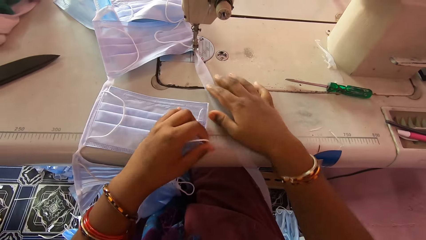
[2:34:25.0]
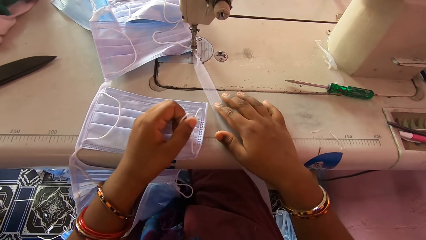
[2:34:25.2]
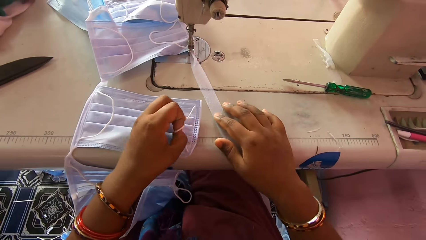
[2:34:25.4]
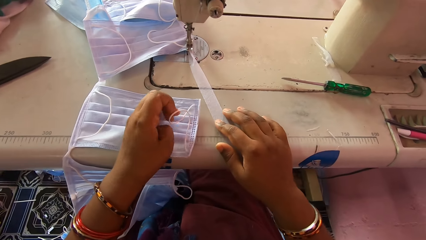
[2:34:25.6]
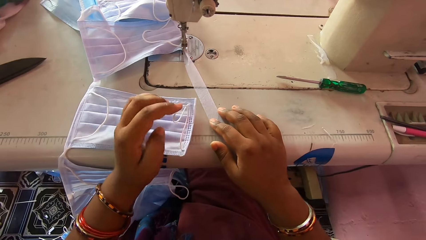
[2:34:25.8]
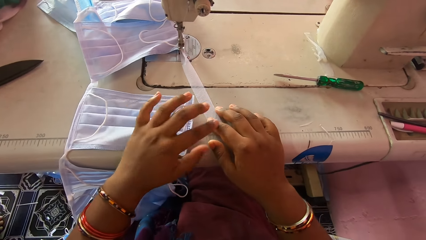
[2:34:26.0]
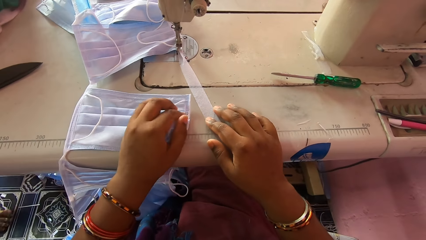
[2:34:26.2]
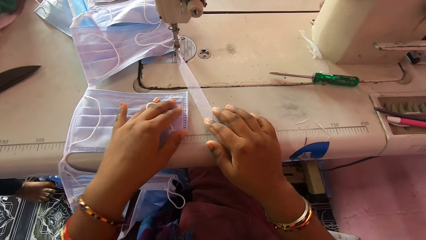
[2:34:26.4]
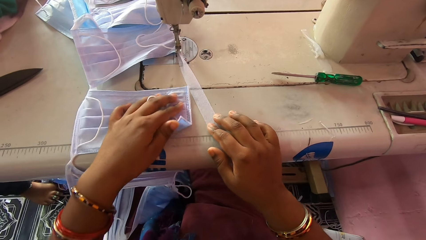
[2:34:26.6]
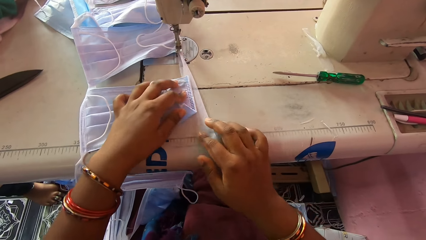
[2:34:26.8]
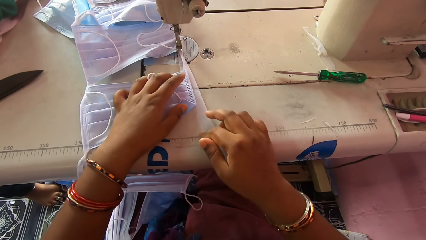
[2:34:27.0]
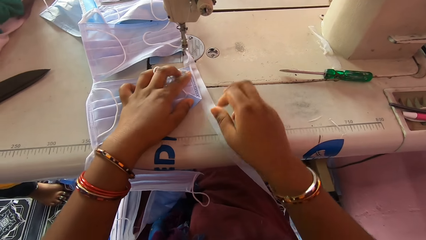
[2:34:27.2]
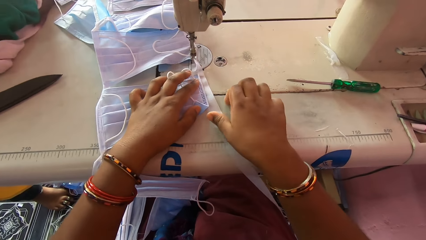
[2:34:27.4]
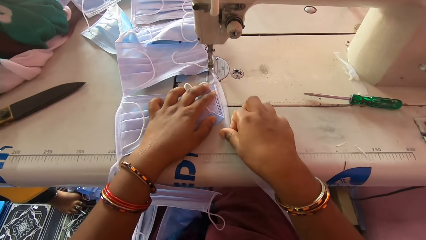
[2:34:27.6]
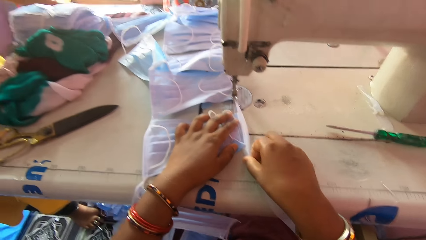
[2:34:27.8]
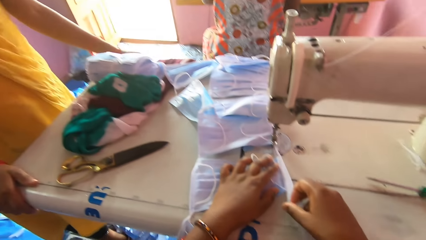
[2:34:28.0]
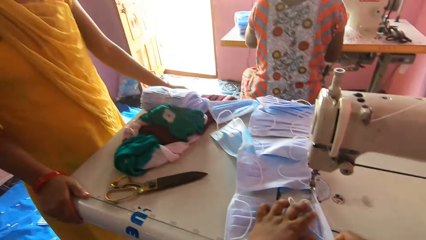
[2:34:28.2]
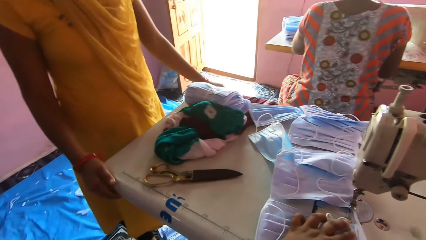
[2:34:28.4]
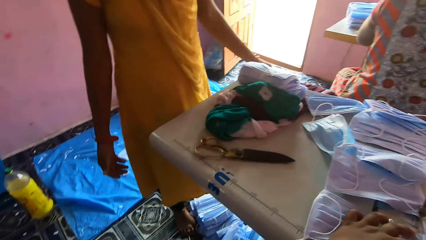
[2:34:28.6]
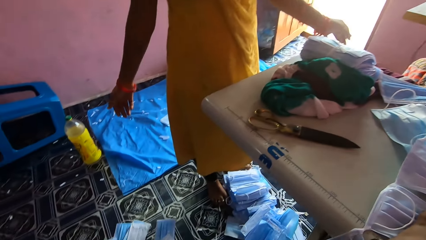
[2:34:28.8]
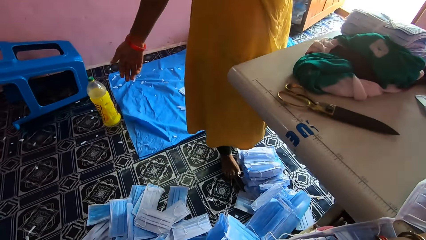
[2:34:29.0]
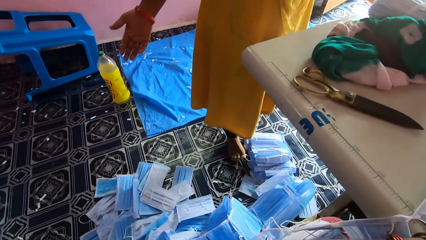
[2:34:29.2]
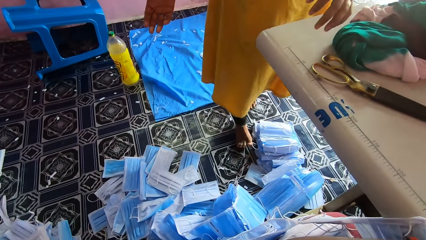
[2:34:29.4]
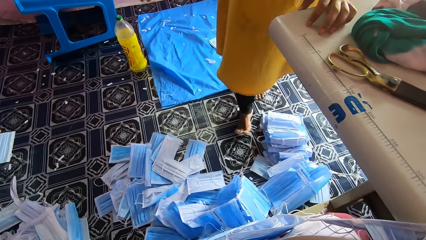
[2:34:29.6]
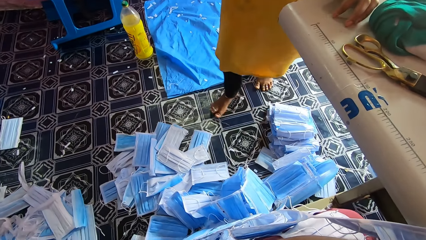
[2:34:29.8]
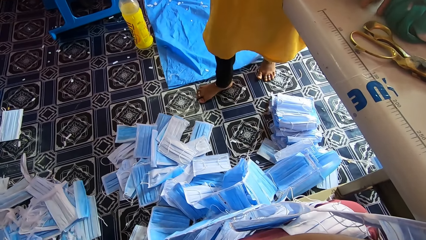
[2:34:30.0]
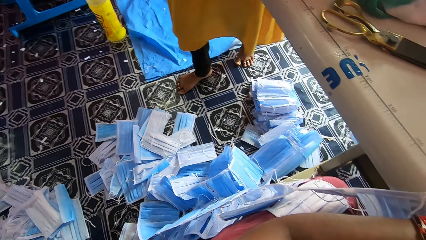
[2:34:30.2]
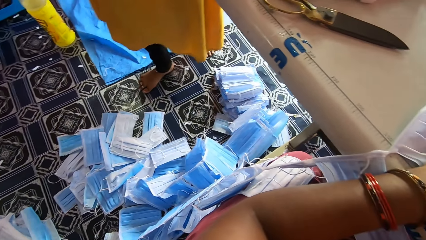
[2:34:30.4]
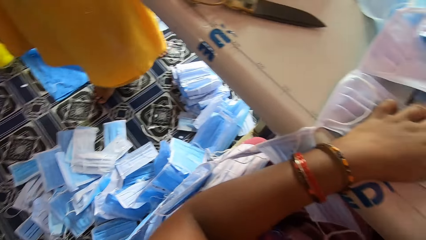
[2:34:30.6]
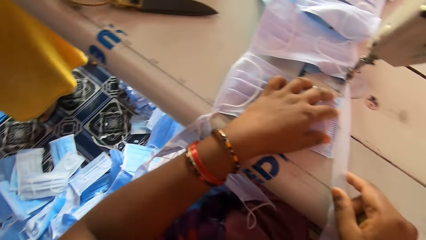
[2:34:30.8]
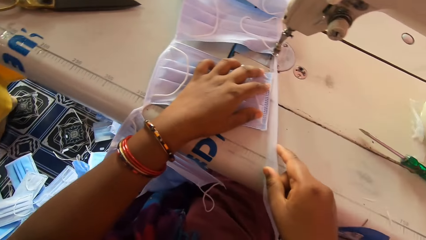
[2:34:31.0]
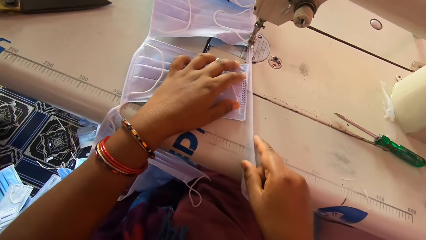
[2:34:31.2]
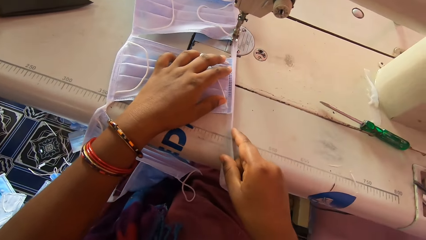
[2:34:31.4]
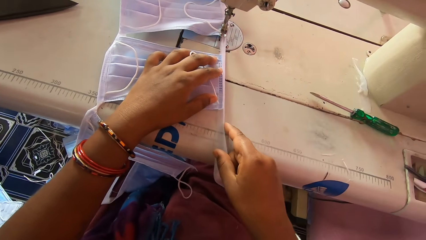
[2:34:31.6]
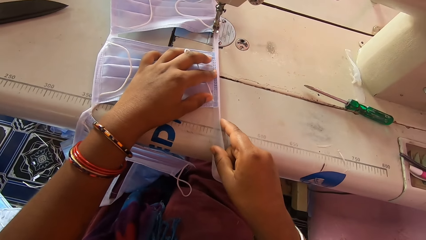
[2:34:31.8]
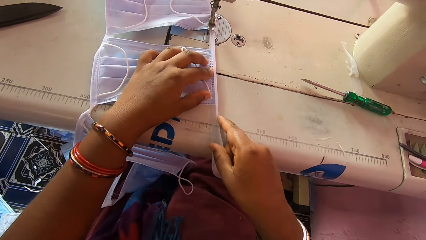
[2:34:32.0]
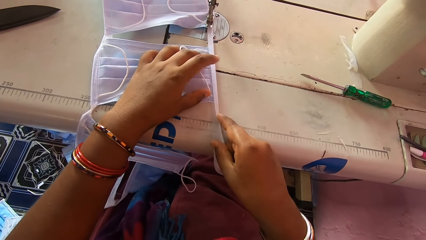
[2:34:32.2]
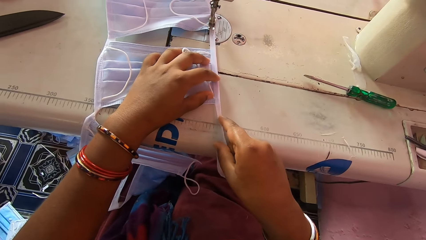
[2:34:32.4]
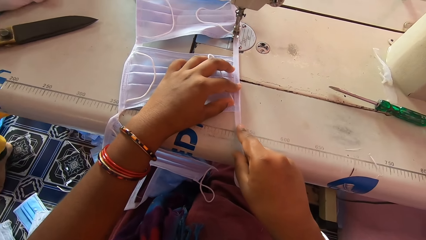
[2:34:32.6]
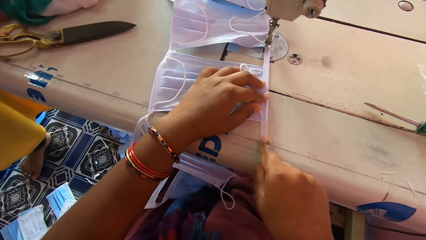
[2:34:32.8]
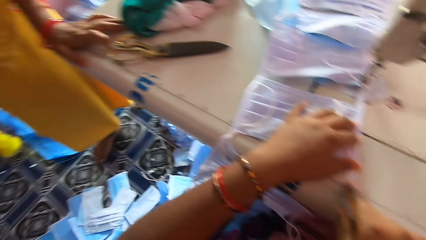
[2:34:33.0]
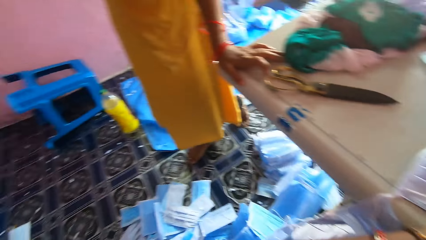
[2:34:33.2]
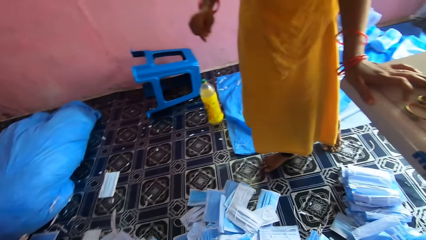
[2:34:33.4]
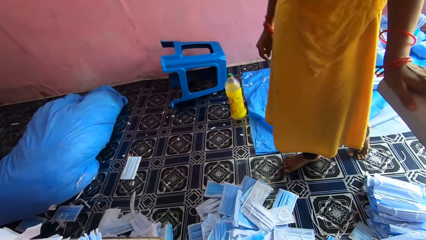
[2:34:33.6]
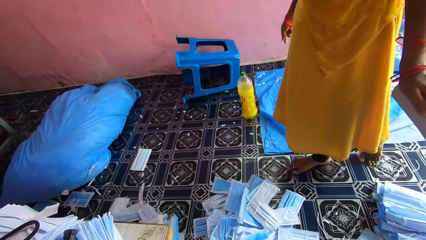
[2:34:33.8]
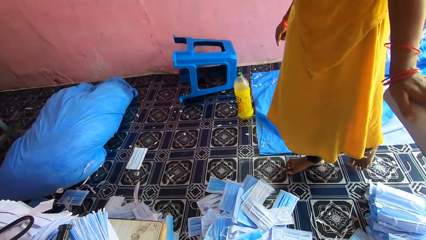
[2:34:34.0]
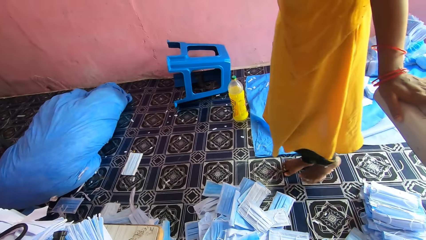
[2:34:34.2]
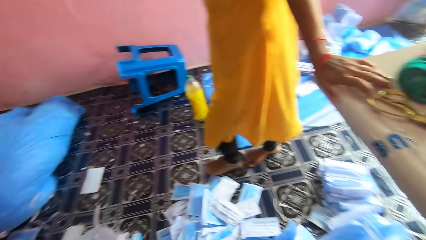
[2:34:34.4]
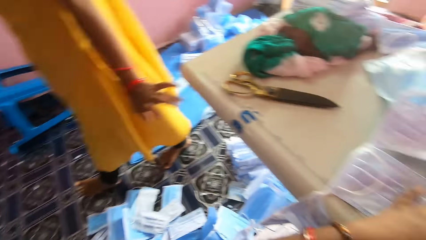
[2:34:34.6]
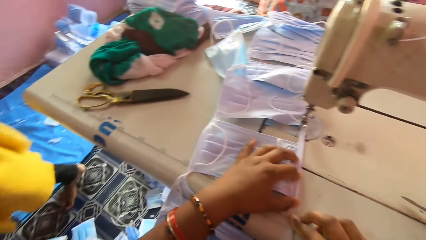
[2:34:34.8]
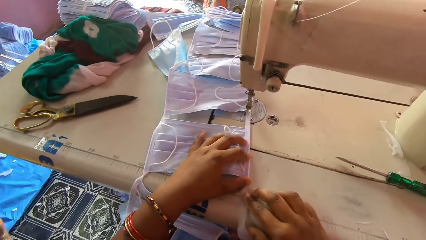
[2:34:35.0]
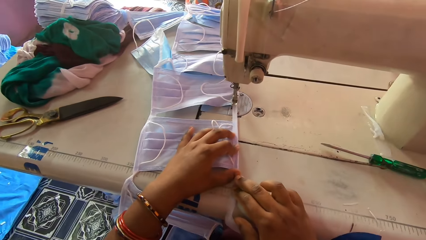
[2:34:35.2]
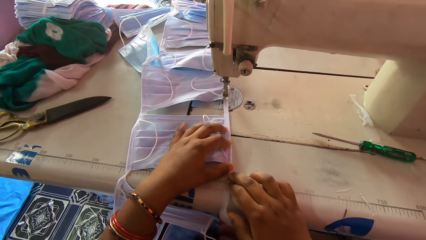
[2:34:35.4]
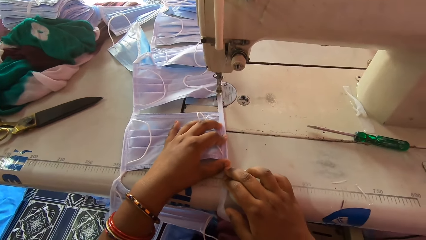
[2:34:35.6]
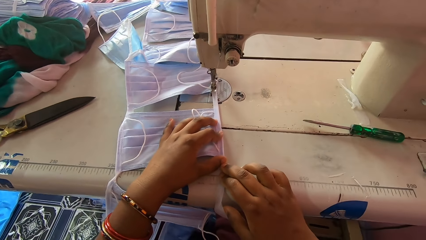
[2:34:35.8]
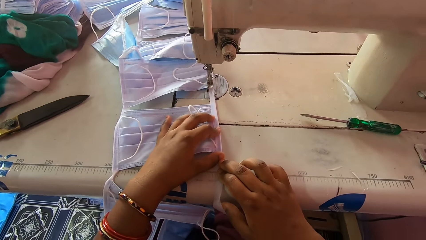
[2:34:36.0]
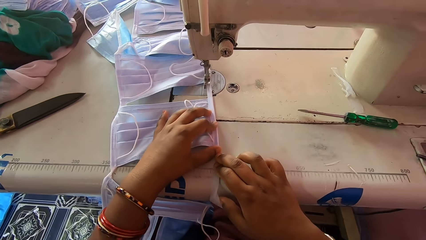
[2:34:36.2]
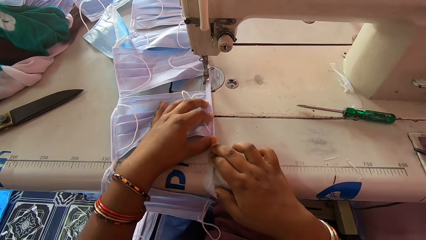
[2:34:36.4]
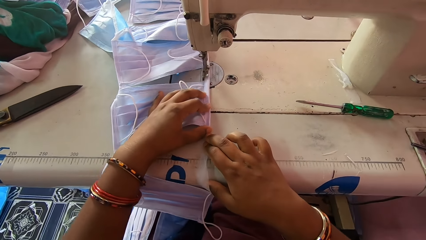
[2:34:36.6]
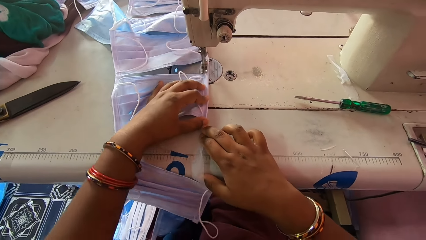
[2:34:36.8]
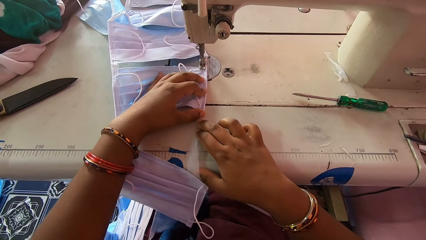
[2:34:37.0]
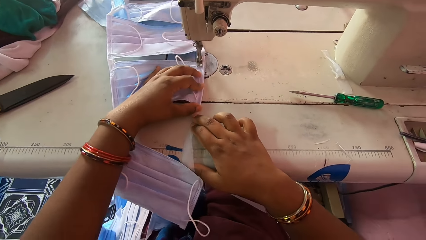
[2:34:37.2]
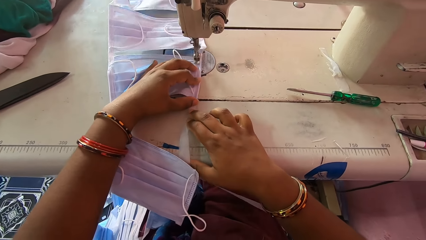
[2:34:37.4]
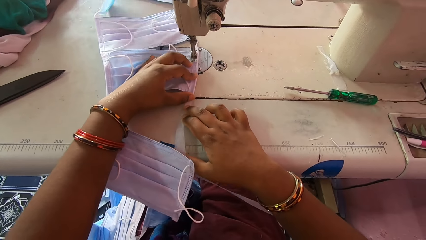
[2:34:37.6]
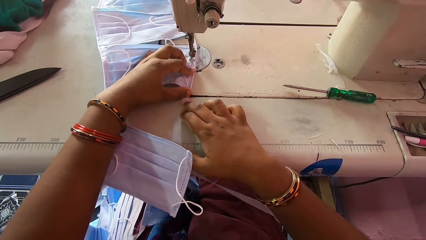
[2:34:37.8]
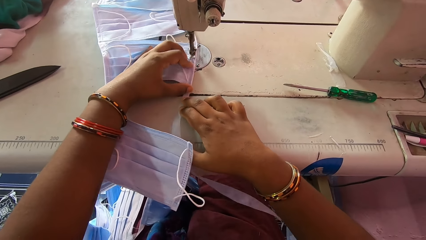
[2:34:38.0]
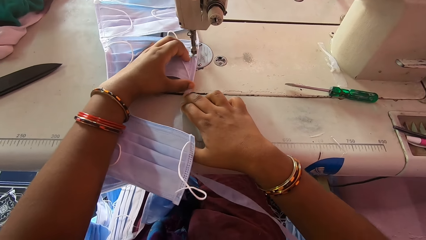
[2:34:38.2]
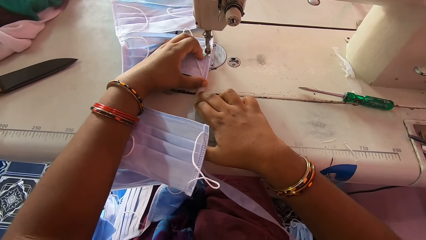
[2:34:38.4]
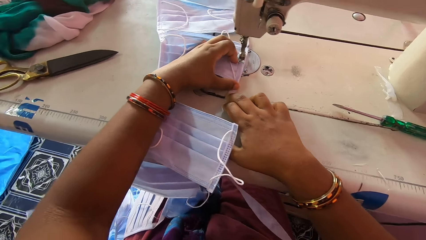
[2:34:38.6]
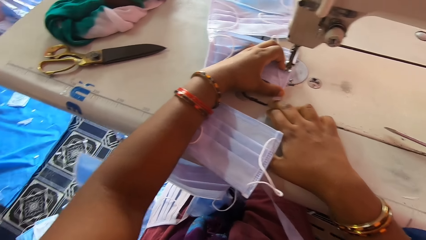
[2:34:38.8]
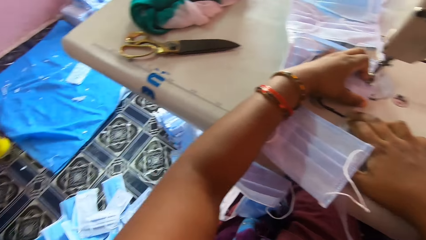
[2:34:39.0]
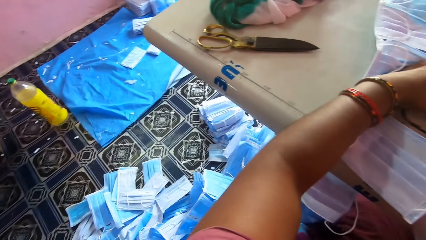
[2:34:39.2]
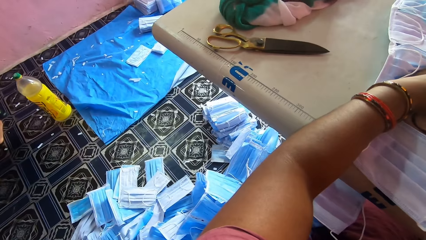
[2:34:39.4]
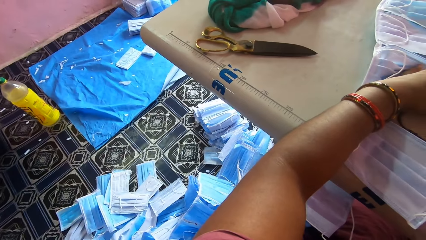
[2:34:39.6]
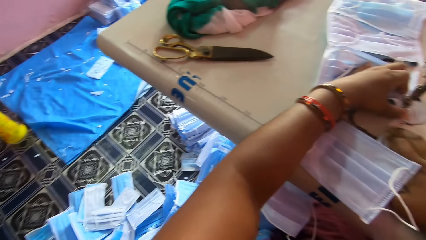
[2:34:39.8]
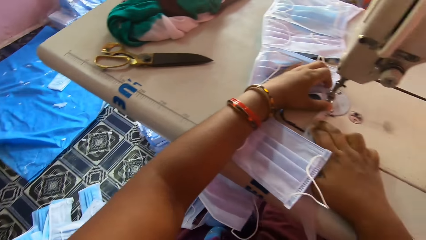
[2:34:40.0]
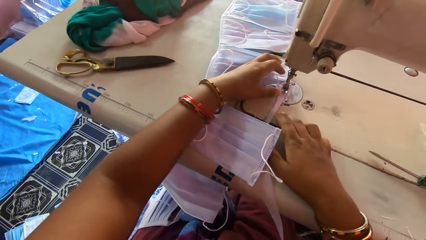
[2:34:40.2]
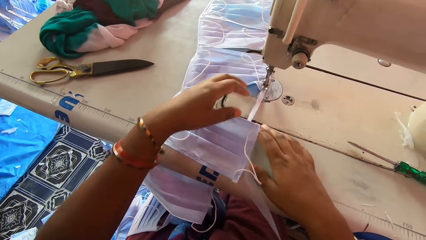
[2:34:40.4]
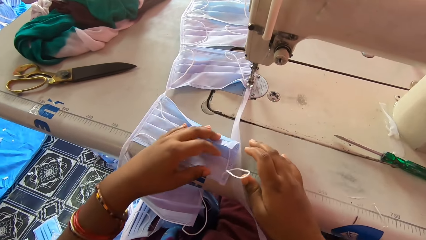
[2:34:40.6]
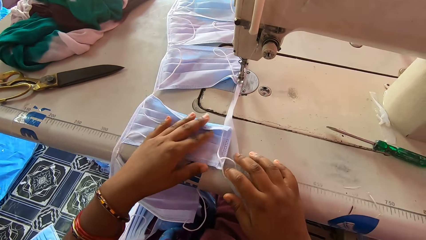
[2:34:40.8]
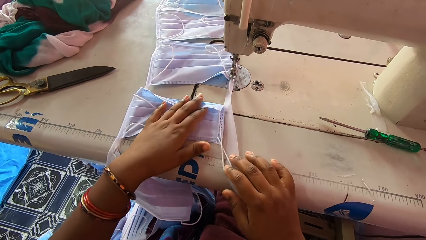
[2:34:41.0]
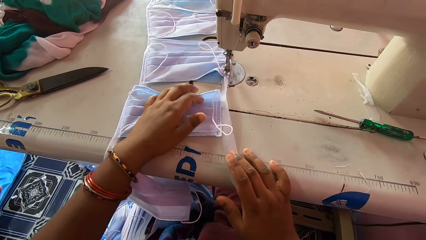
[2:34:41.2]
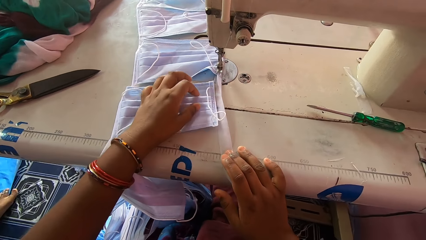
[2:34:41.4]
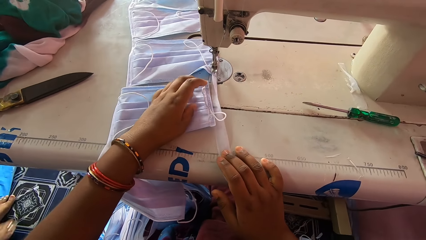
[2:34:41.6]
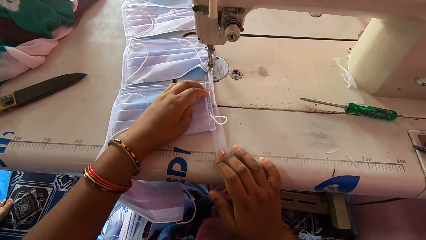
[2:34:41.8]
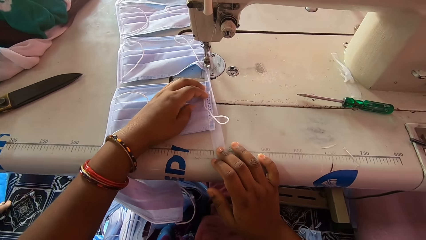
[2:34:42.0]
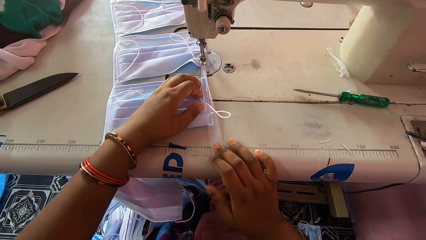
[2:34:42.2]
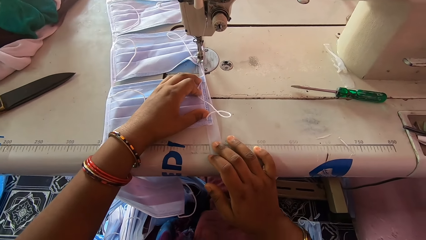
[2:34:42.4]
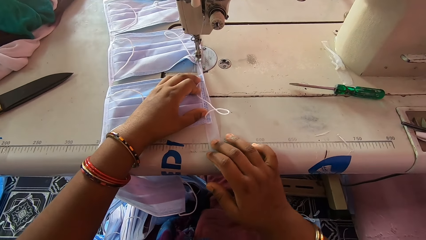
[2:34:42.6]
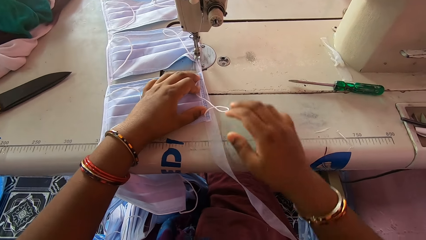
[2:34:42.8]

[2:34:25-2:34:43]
The camera wearer adjusts a nose mask on the machine bed with her left hand. She adjusts the stay tape on the sewing machine bed with her right hand. She smoothens a face mask. She folds the stay tape around the edge of the nose mask with her hands on the machine bed. She looks around. She dialogues with a woman. She smoothens the face mask. She looks around. She sews the nose mask with the sewing machine. She looks around. She sews the face mask. She adjusts the nose mask on the machine bed with her left hand.
